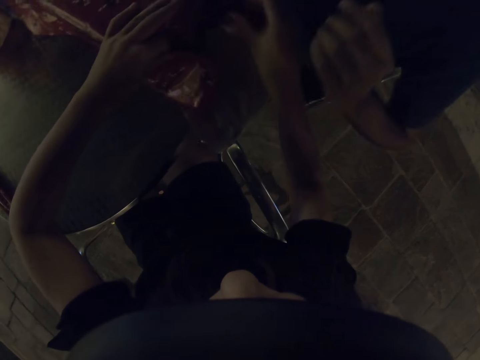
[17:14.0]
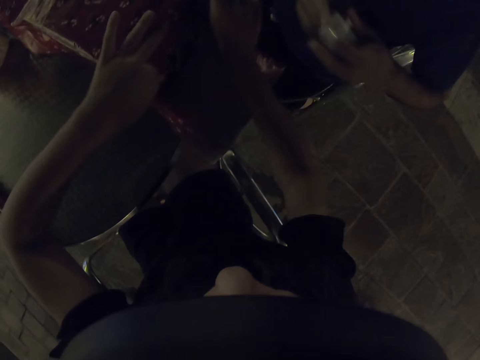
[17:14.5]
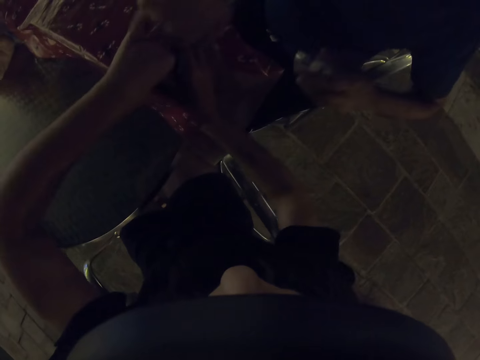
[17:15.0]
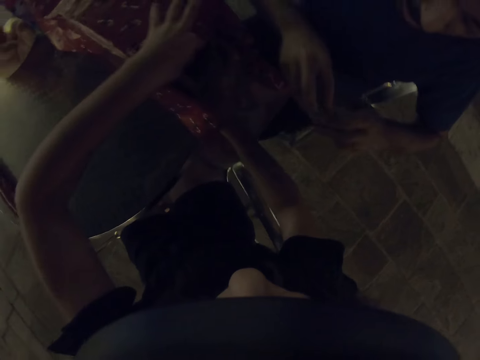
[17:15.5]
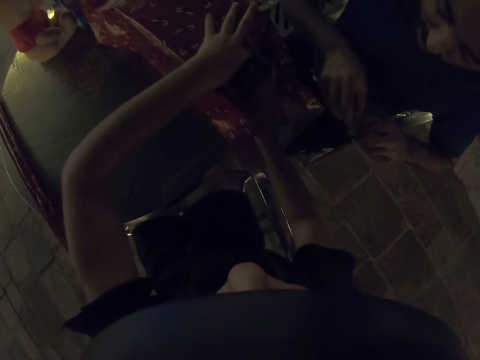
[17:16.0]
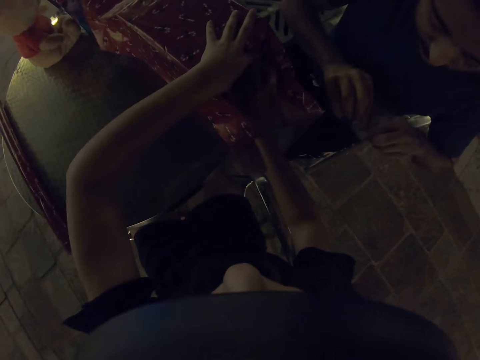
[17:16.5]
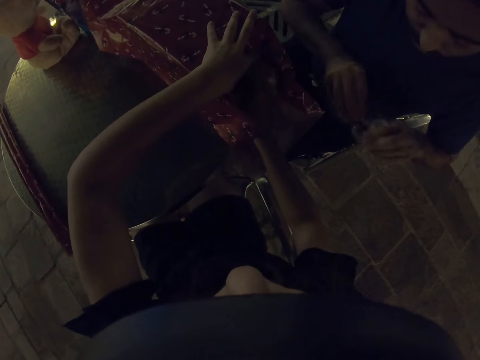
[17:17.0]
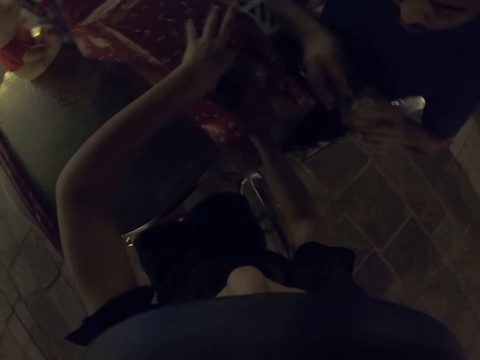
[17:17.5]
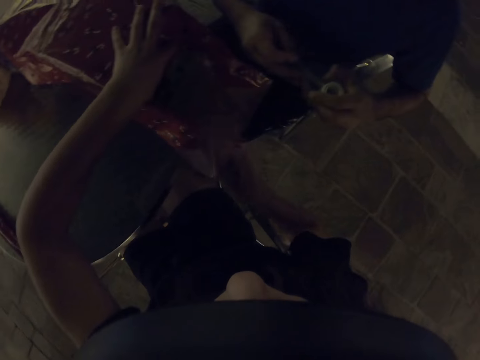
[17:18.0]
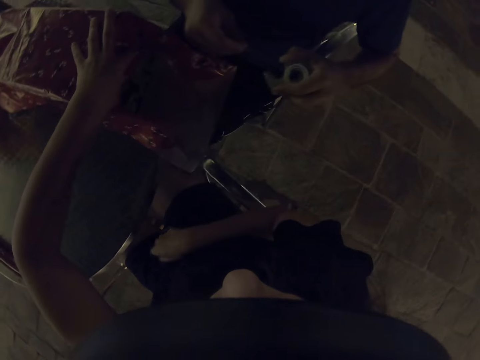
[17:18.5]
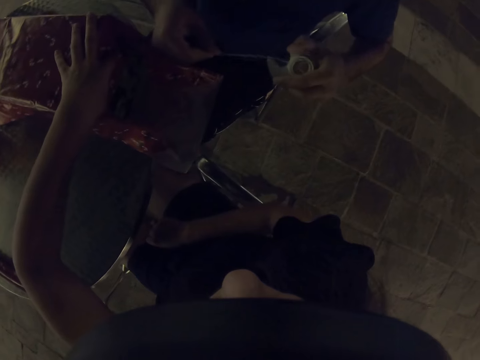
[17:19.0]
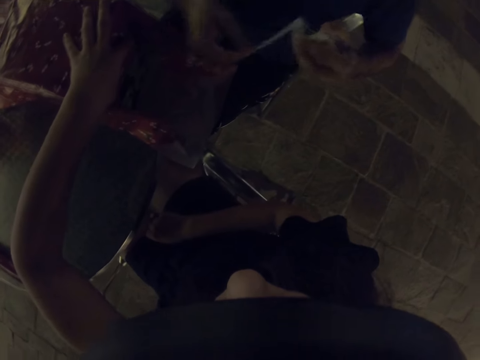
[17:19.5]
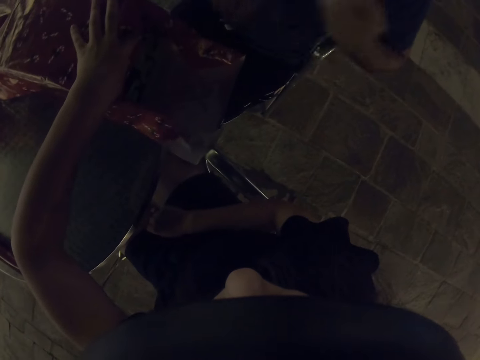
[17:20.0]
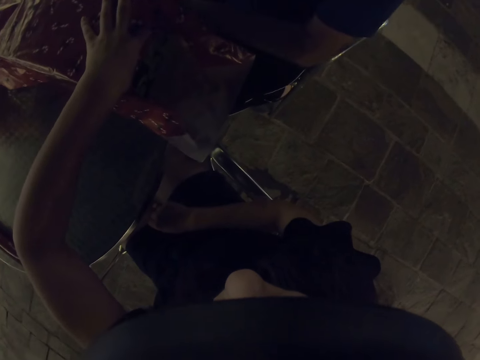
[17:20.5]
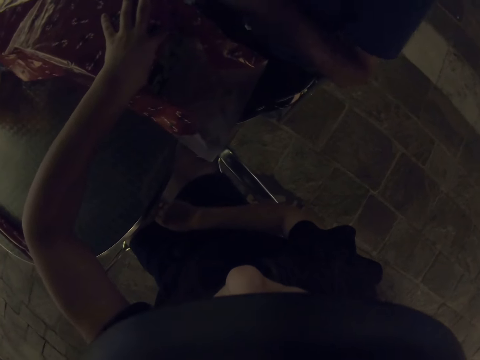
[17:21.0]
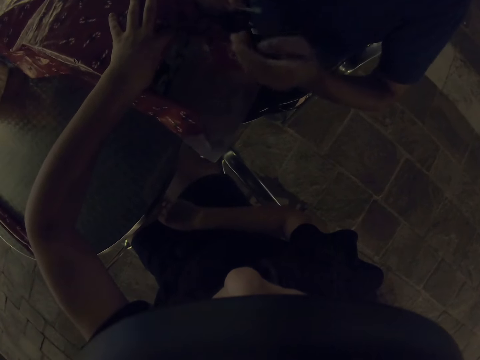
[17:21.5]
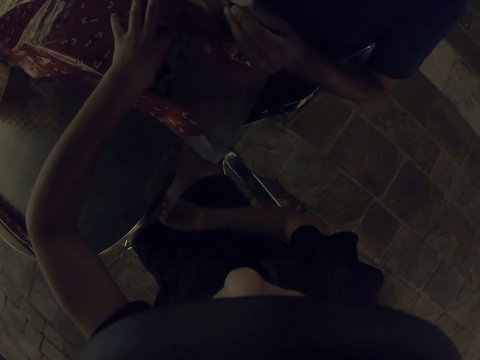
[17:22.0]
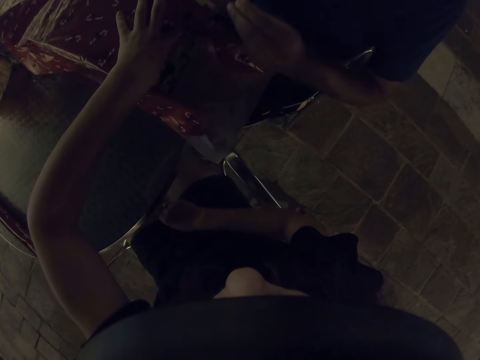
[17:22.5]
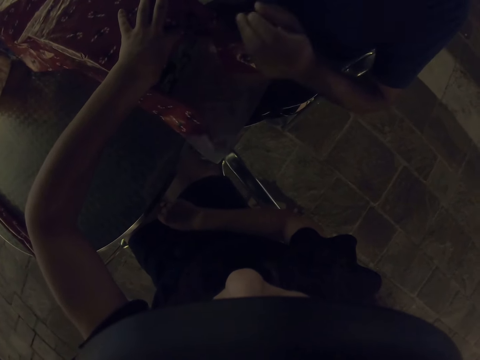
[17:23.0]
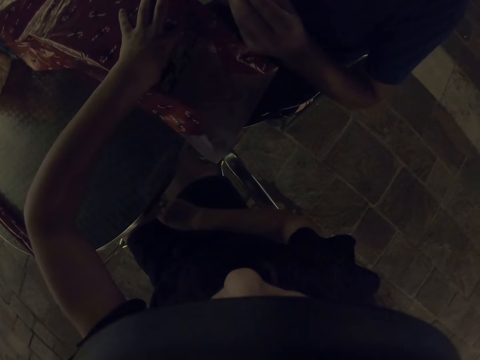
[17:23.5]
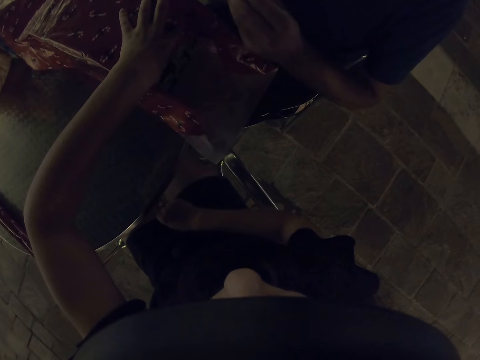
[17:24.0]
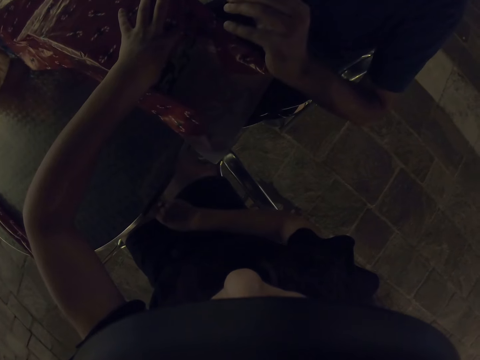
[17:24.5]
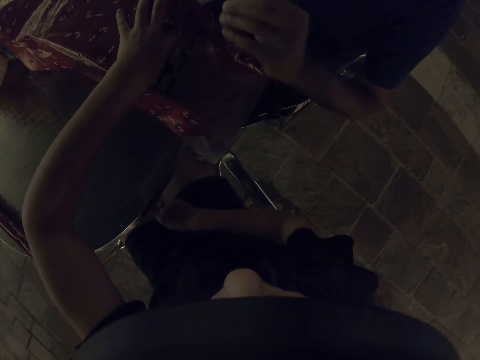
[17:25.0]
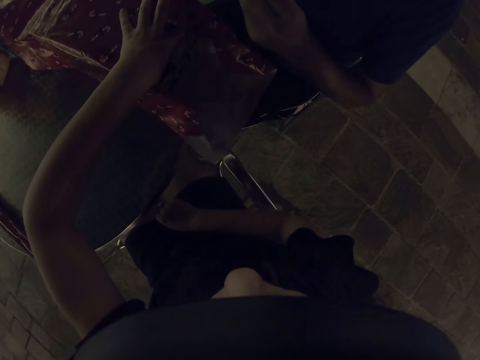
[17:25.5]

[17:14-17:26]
A man seals the gift with cello tape.

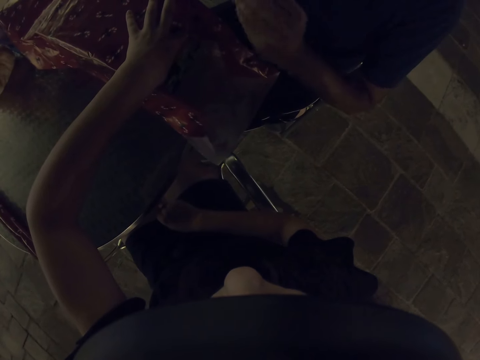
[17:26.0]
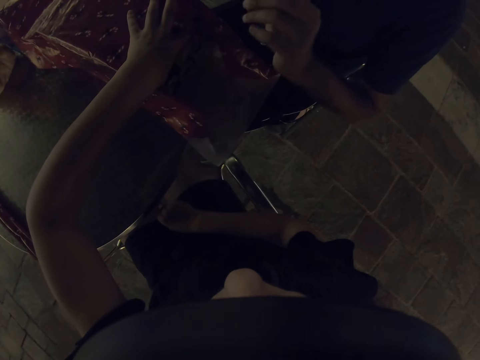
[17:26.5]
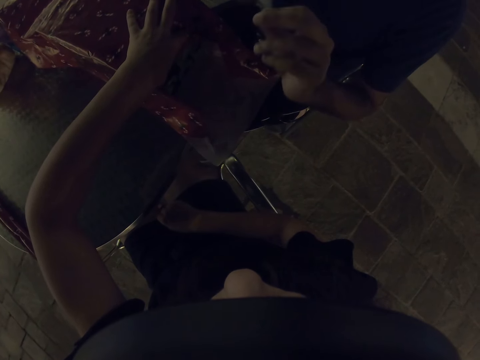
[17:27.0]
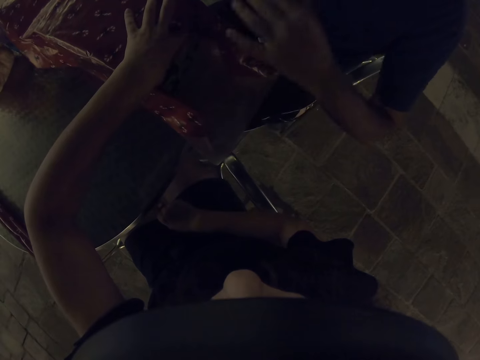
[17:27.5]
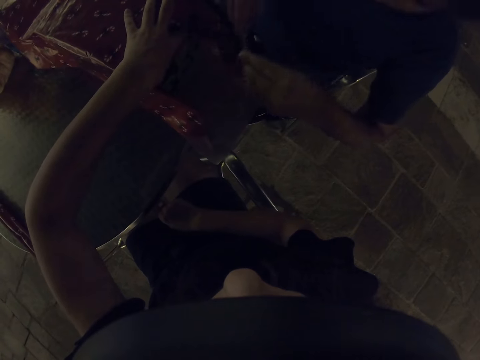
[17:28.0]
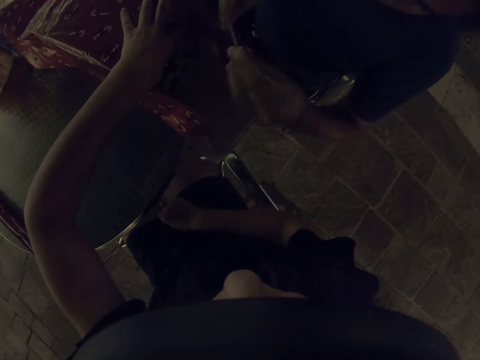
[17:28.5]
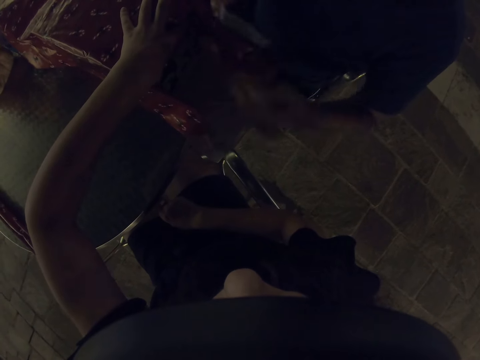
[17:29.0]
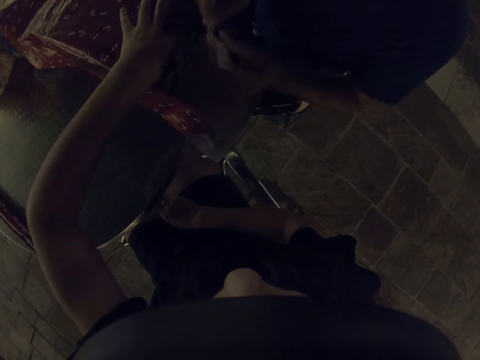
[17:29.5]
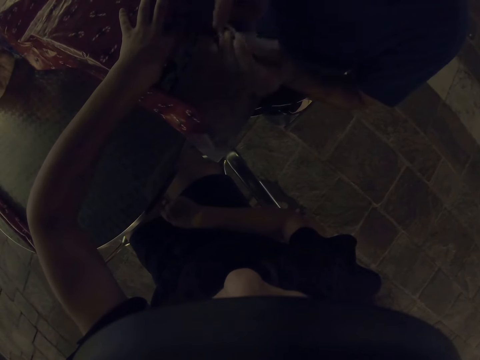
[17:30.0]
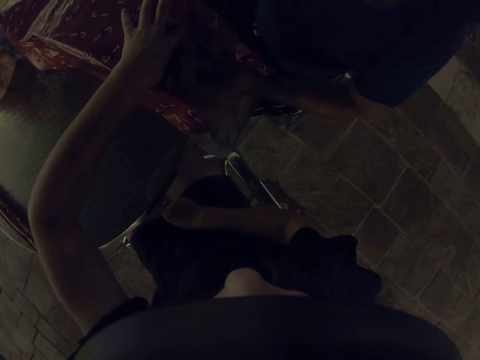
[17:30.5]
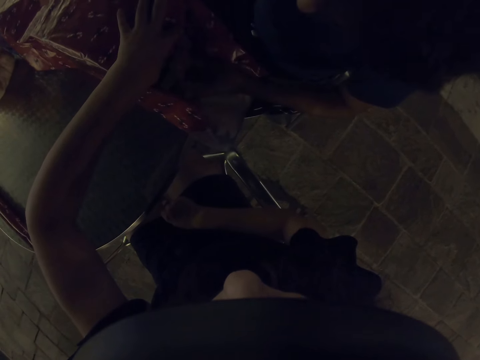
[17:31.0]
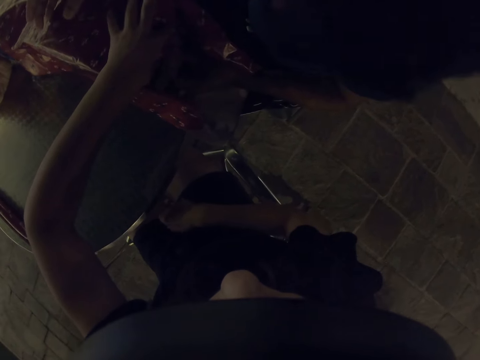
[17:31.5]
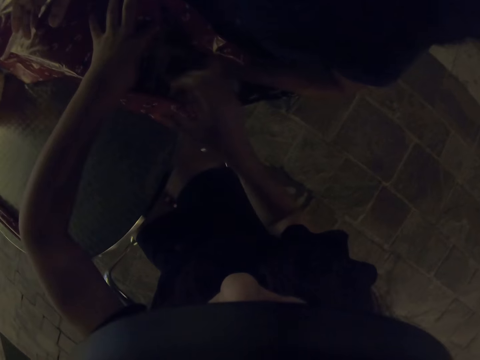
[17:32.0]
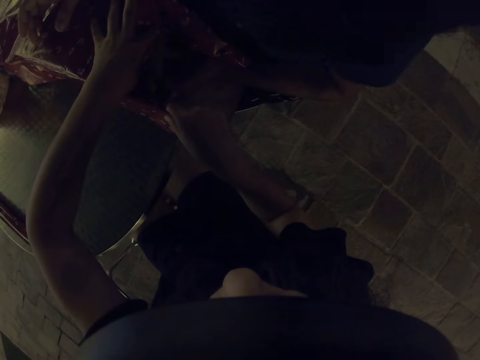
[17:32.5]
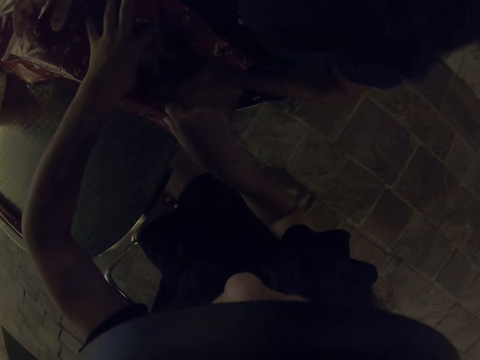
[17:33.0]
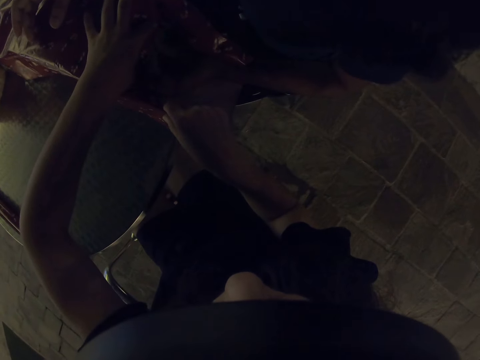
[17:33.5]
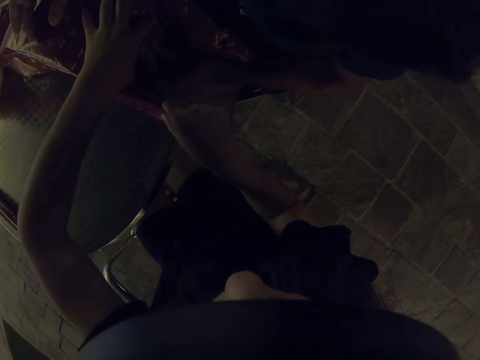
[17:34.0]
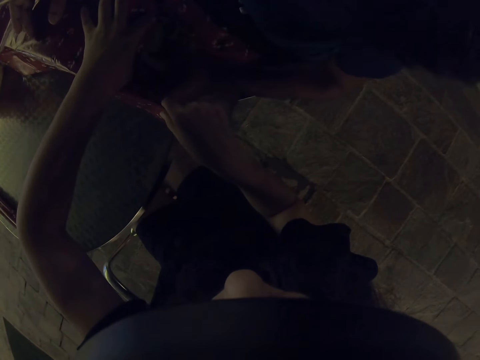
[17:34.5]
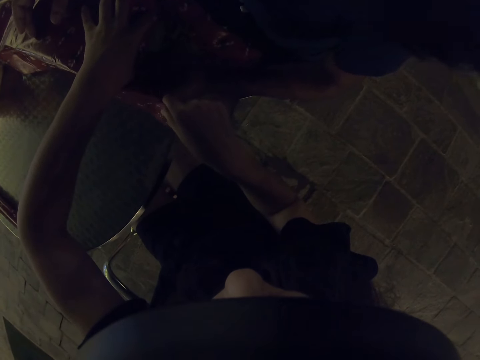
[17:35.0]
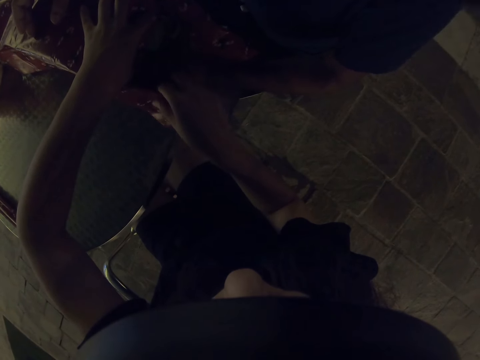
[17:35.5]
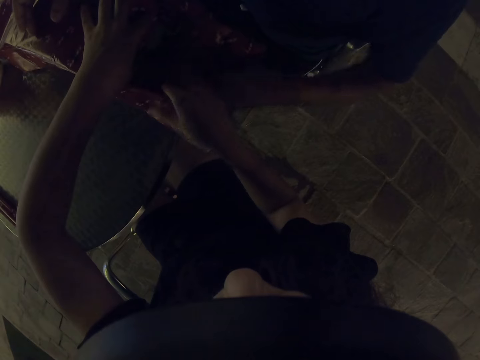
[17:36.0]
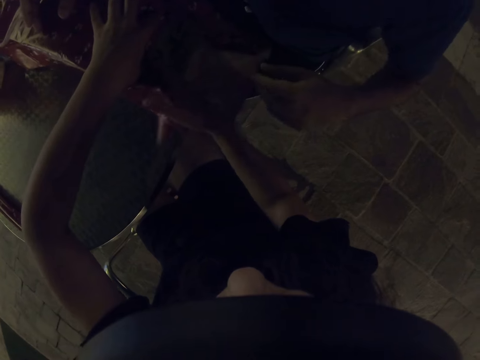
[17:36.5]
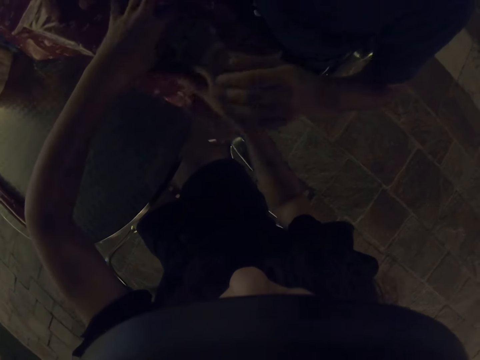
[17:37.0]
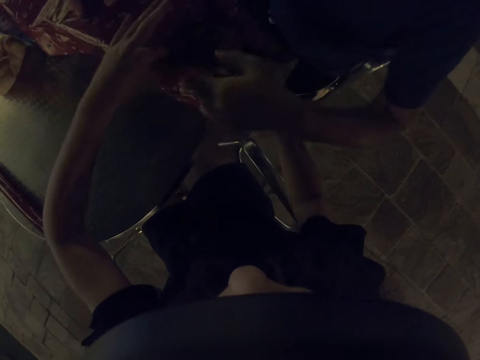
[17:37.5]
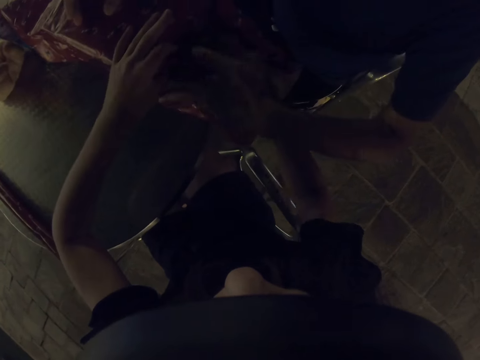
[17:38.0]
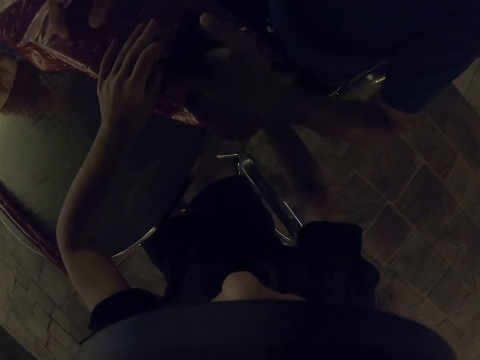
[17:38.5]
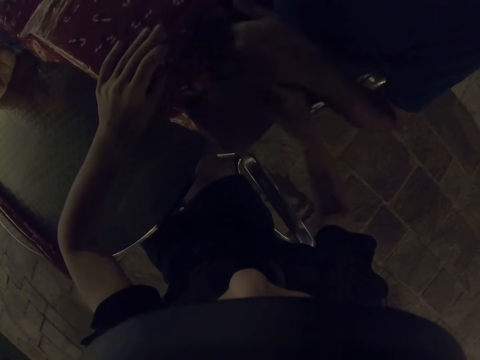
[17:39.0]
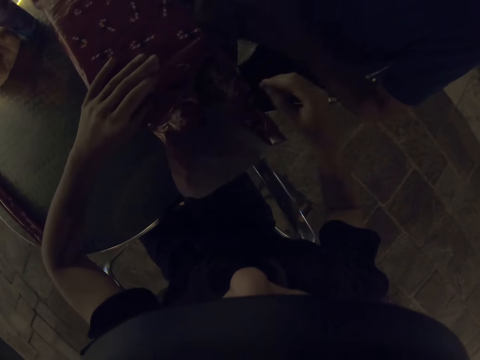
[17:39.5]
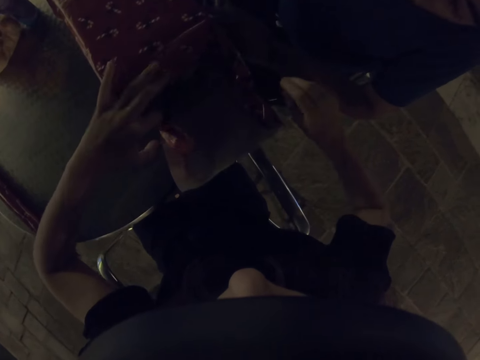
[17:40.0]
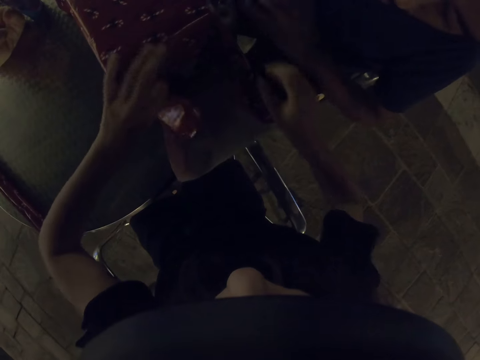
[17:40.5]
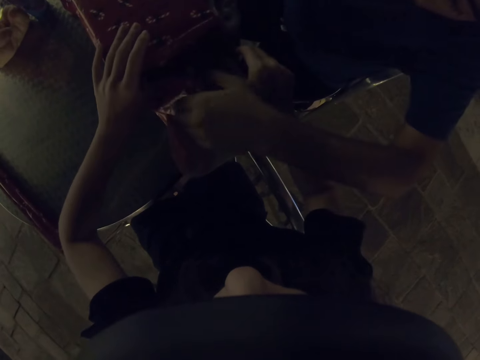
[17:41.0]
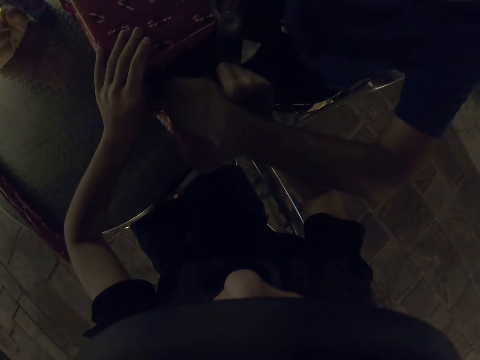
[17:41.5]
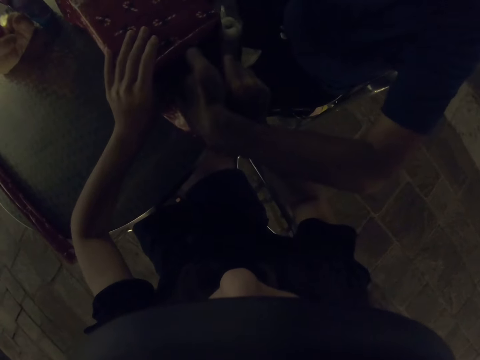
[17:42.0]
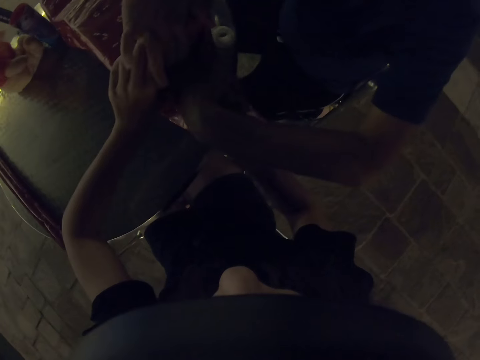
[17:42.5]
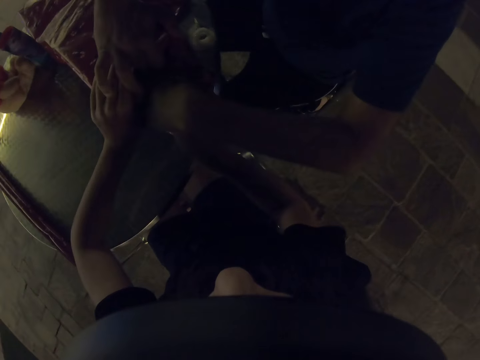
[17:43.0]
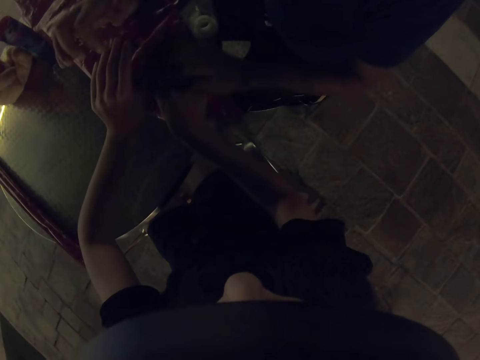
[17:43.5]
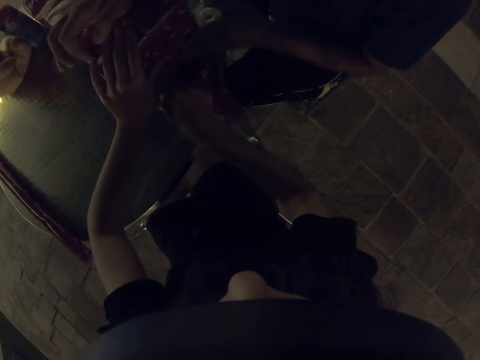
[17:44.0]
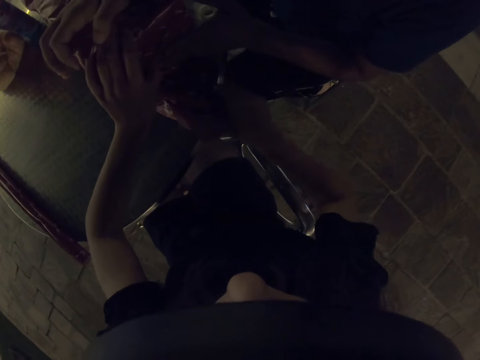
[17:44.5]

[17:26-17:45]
A man pulls out tape and tapes the gift wrapper. The man folds the gift wrapper. The camera wearer turns the gift box around. The man folds the gift wrapper. The camera wearer folds the gift wrapper.
